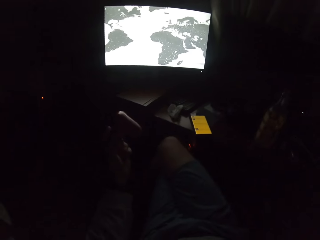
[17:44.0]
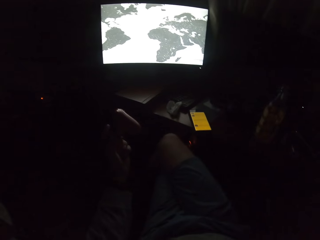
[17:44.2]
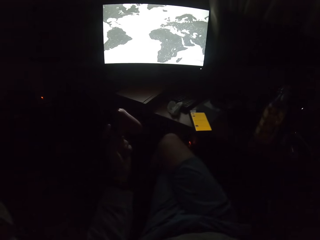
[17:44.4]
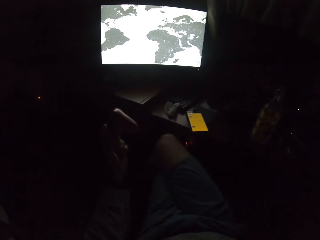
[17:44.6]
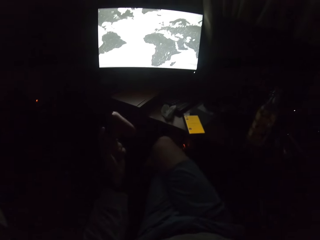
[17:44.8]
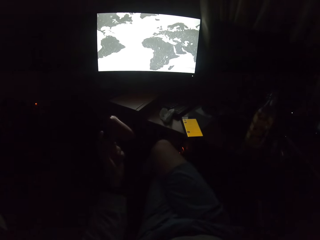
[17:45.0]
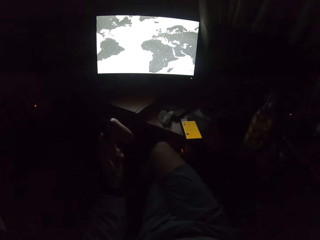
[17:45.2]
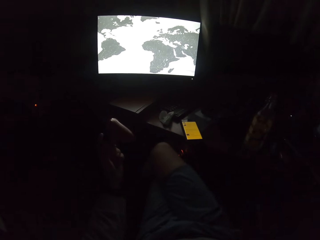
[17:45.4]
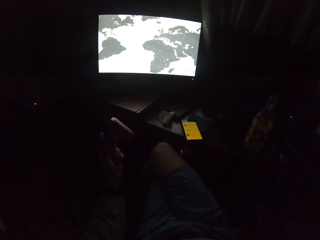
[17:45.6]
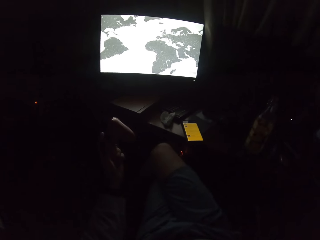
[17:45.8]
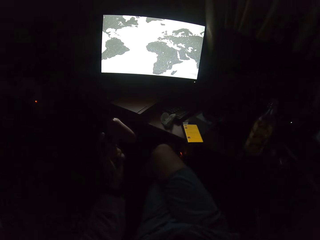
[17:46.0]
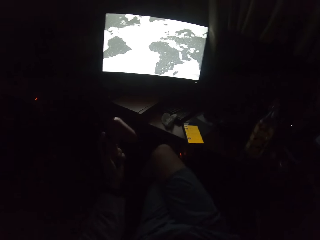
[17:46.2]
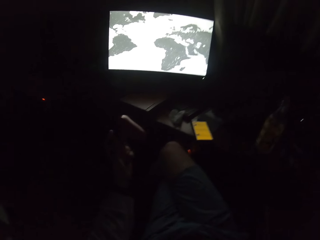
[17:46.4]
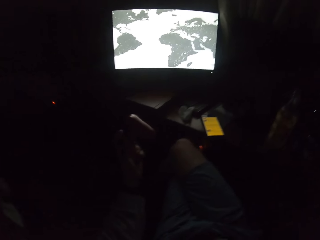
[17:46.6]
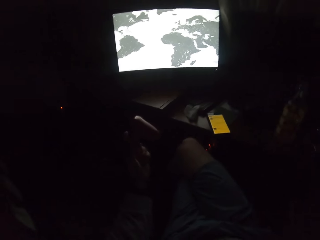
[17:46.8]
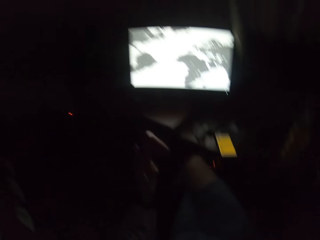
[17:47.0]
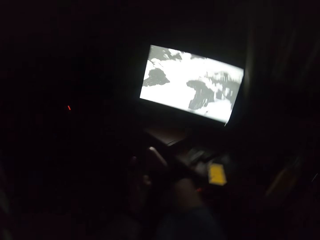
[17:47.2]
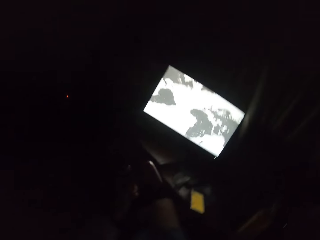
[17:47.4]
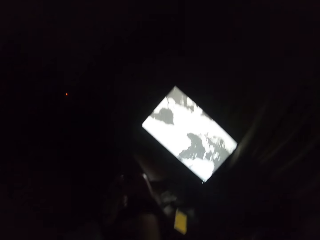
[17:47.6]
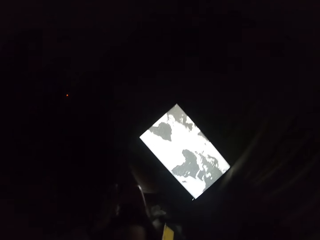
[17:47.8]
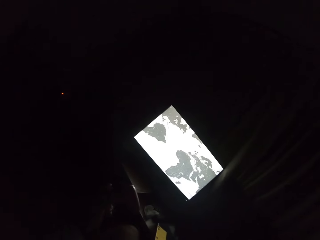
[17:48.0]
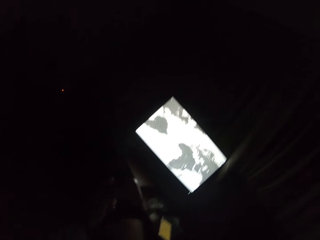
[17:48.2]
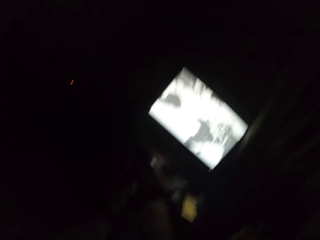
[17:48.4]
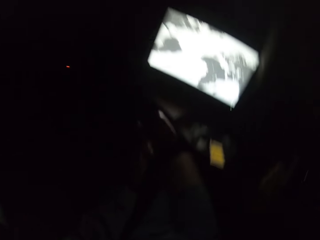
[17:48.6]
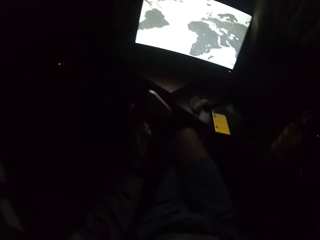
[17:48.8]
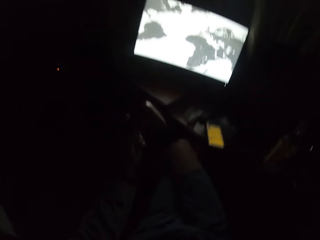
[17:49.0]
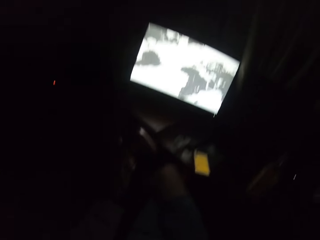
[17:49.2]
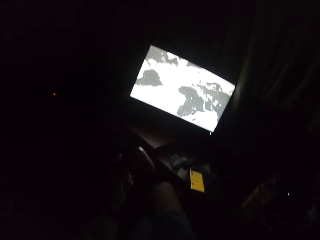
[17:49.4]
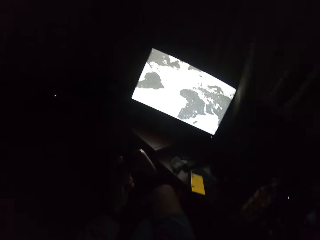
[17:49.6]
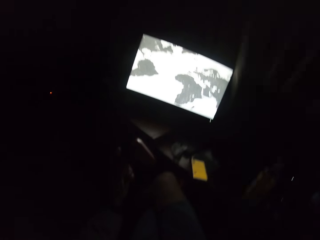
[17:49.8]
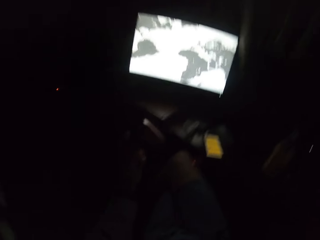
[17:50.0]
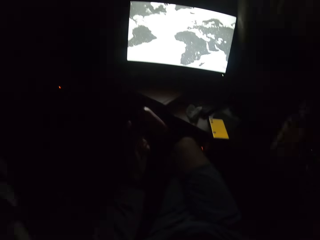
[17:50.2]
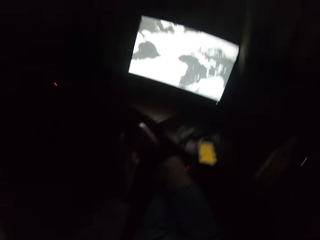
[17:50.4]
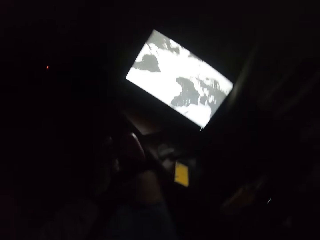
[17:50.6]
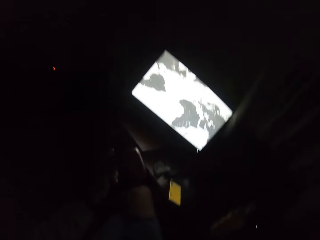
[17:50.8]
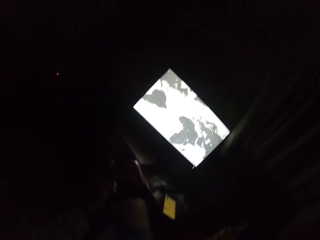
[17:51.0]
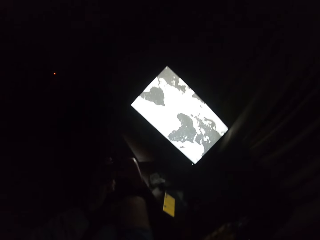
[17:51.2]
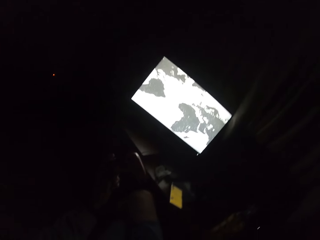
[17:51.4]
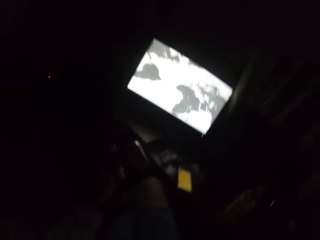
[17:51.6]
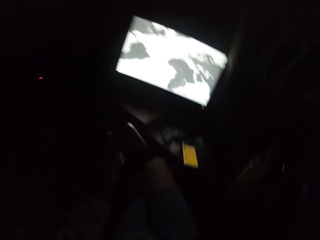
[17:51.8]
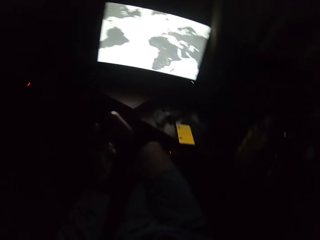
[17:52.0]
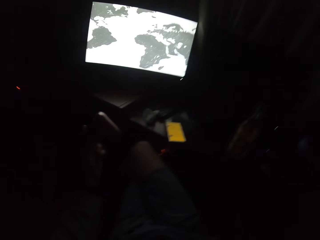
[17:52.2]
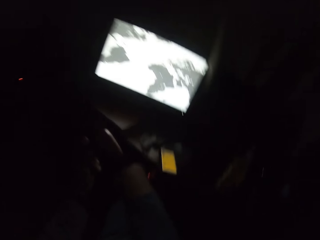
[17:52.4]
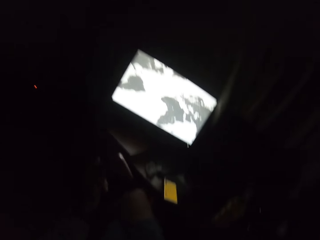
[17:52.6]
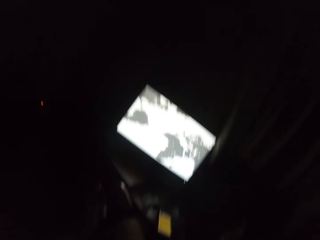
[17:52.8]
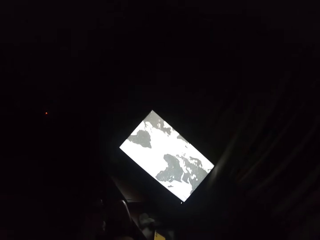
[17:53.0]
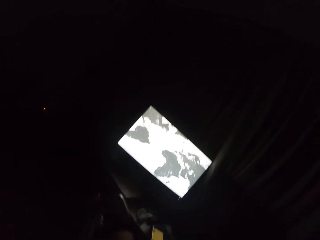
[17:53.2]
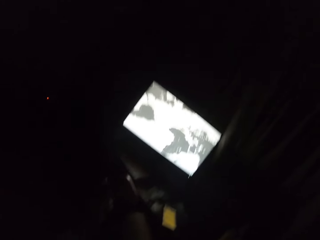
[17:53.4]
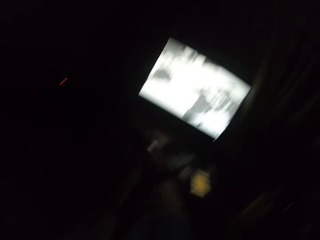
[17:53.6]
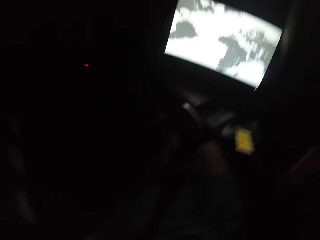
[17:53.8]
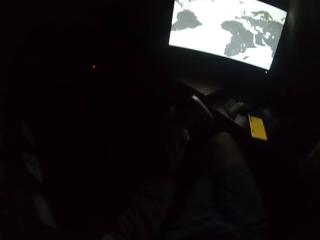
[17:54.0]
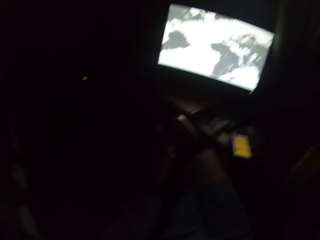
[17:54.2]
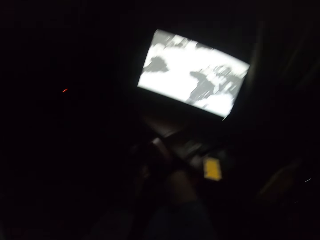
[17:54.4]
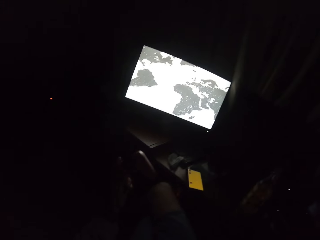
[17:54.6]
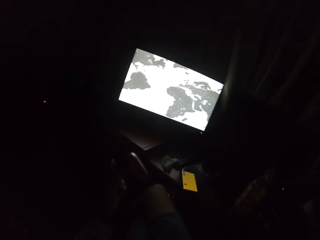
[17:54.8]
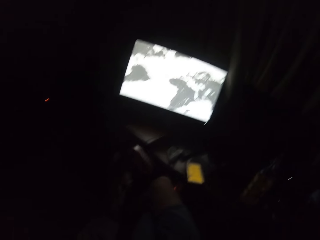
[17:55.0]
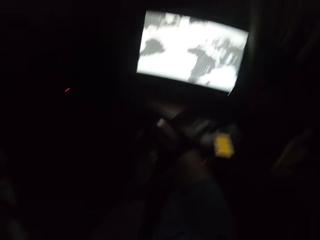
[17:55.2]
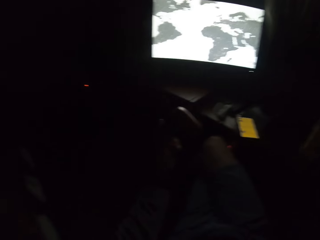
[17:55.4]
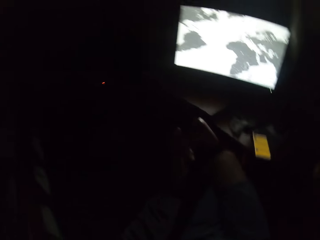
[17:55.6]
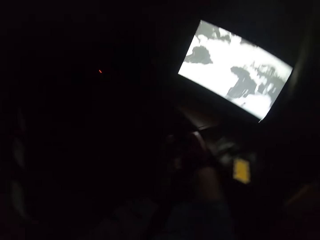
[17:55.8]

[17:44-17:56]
The camera wearer plays a game on a computer.

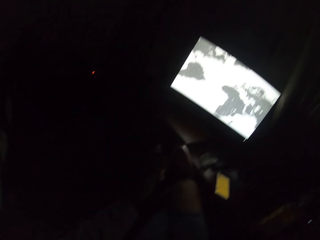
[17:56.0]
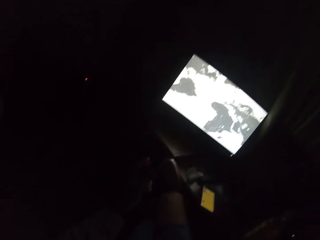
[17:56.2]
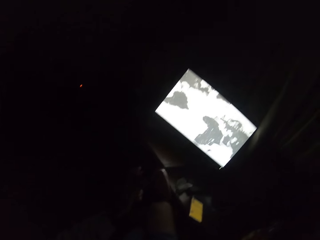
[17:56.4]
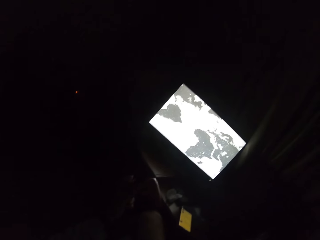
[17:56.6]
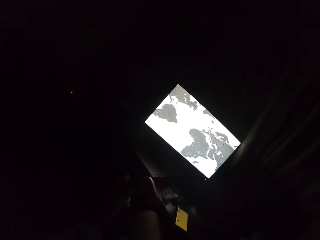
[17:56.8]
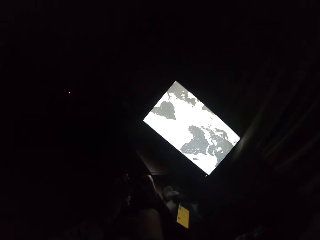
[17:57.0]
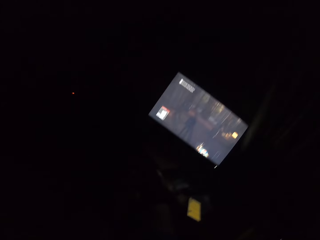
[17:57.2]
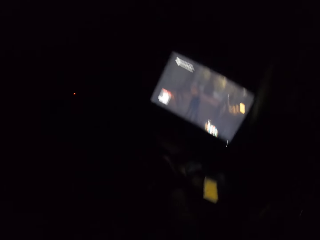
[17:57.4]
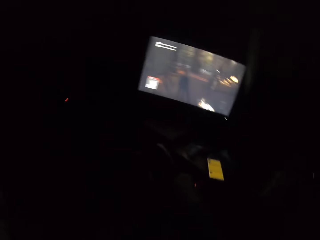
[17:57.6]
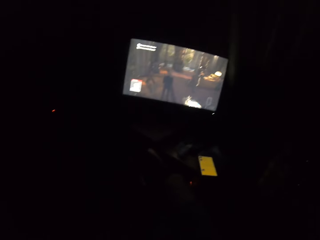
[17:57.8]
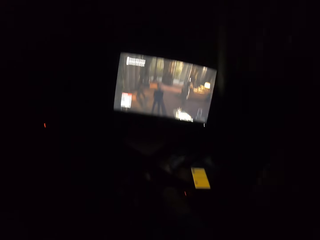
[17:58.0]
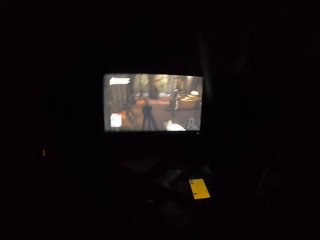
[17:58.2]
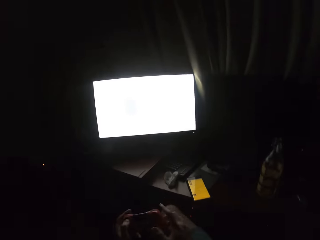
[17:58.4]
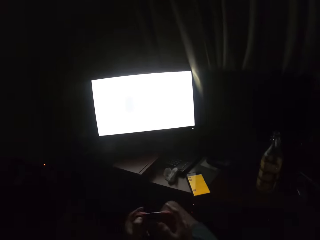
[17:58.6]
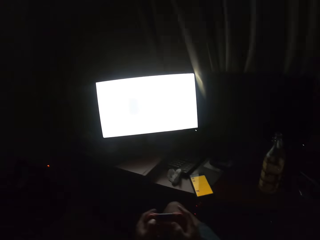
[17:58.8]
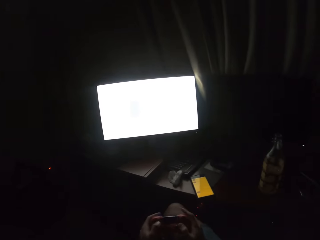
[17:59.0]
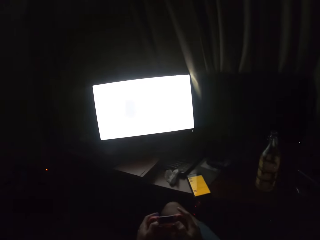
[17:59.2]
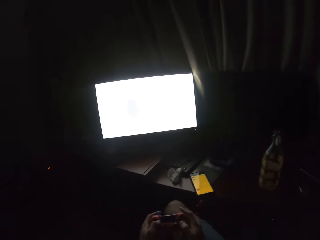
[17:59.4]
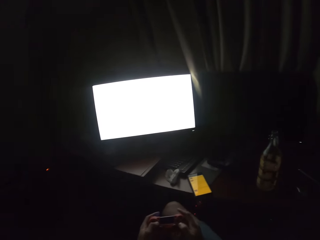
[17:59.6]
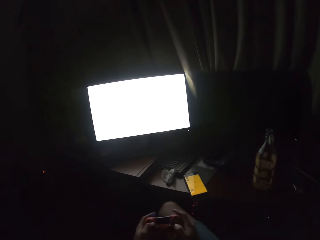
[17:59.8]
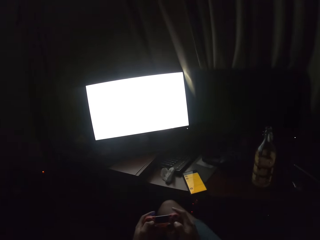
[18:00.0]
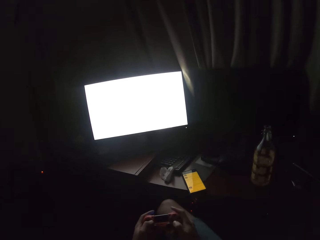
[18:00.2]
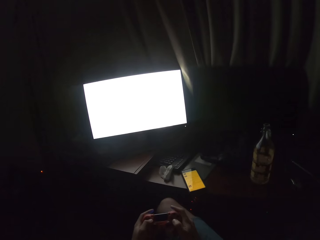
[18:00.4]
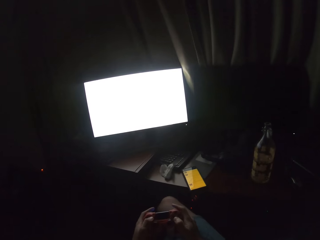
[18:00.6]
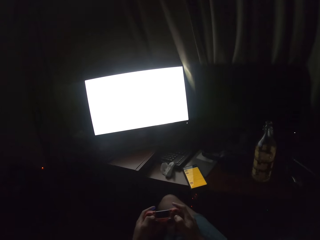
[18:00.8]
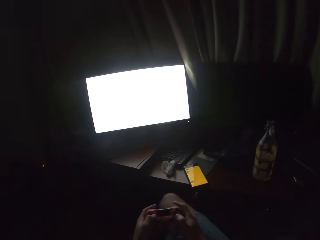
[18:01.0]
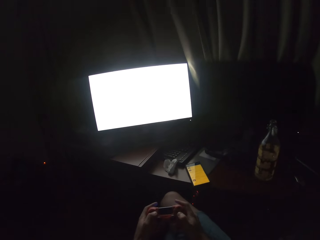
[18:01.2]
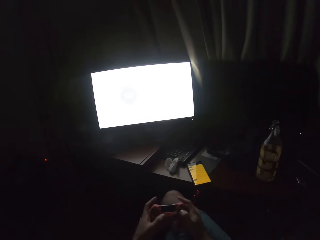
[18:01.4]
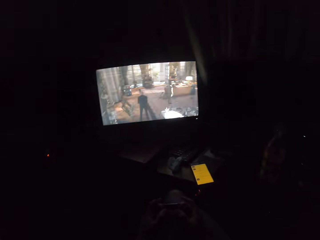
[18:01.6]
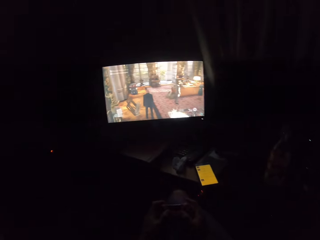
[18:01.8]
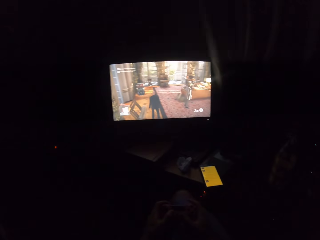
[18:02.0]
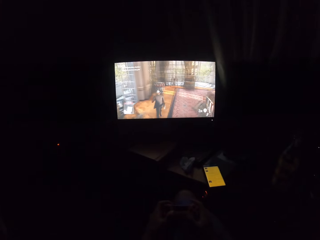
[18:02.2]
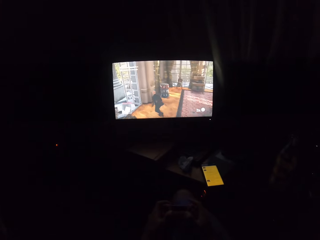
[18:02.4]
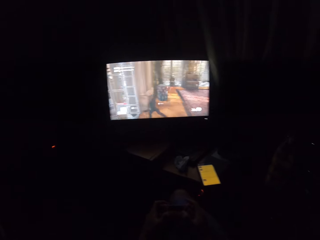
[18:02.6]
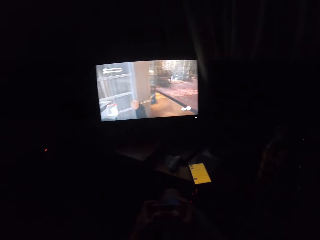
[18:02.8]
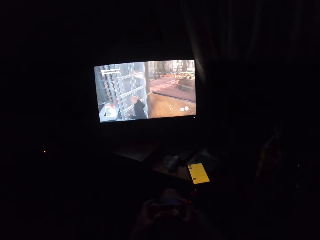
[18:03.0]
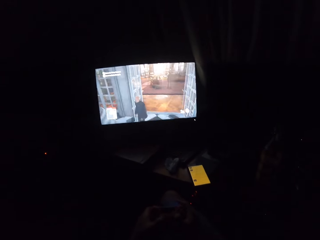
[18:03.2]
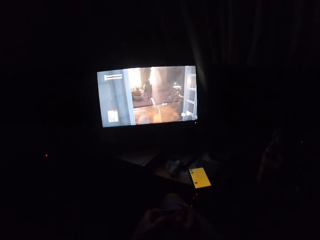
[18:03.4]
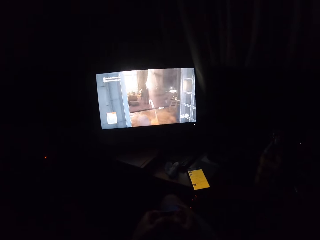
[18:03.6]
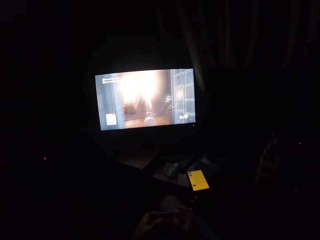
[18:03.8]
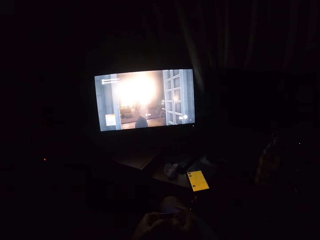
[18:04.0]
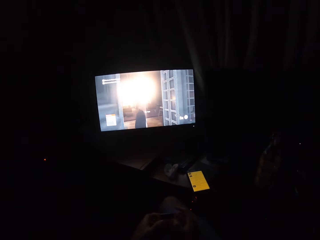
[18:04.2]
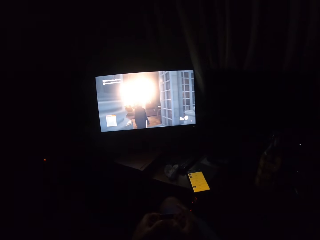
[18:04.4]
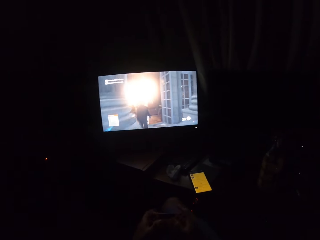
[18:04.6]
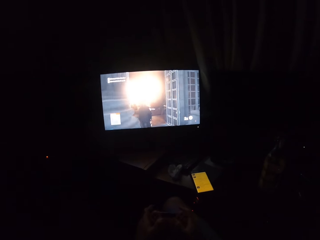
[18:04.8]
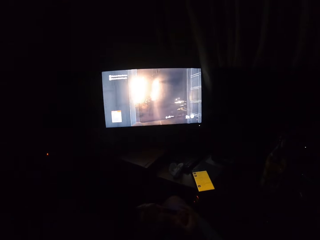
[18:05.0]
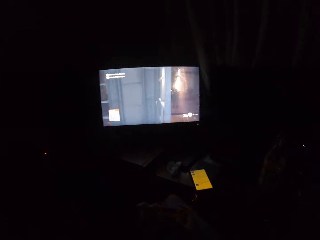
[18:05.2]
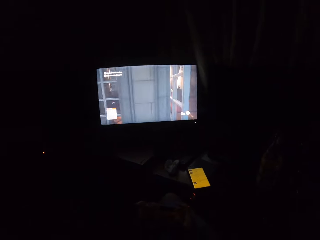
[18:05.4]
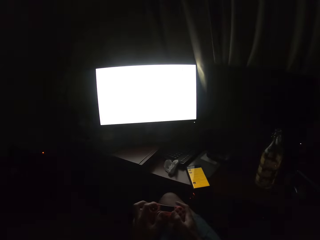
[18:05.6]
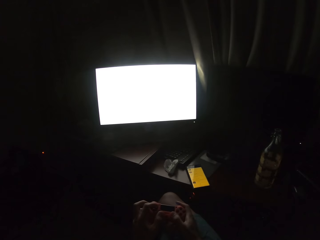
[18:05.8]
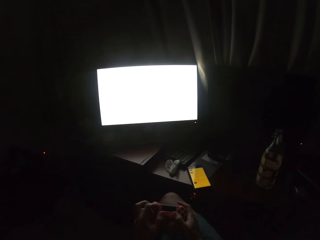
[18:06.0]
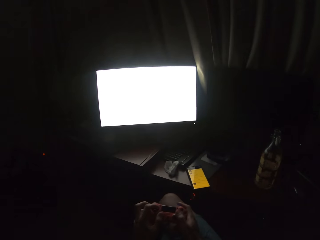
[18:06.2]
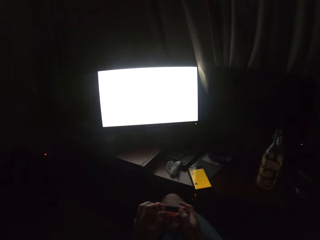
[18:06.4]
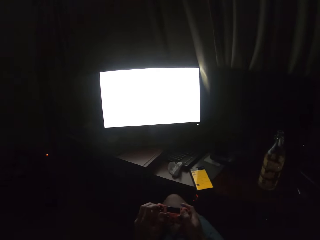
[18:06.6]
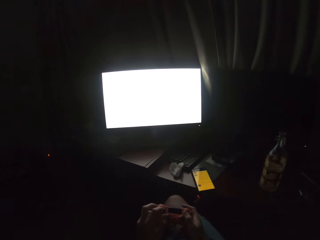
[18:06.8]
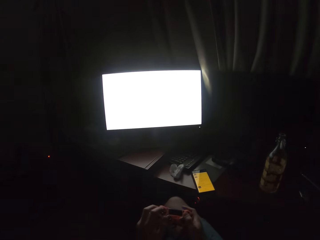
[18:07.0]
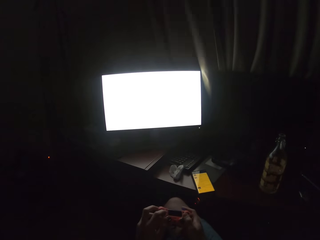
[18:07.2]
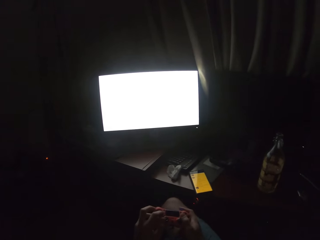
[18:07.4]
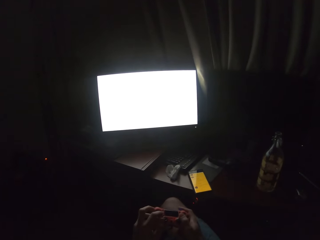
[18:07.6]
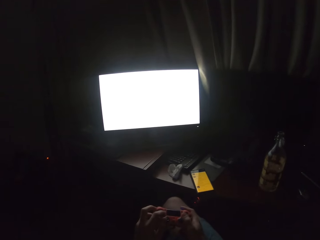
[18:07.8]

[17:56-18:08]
The camera wearer holds a controller. He presses the gaming controller in his hands. He plays a video game on the screen.
